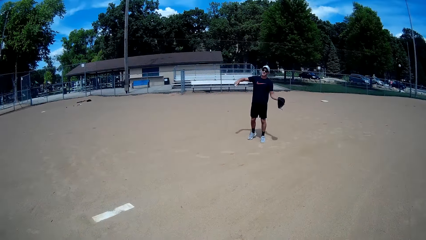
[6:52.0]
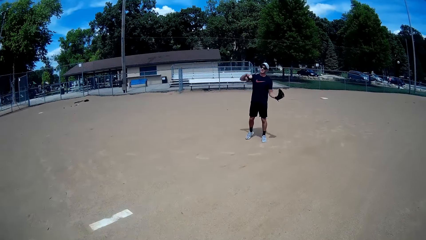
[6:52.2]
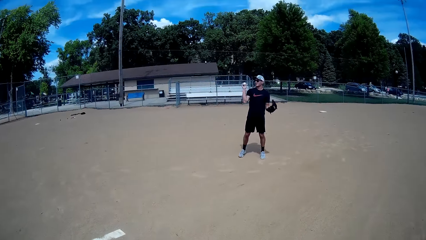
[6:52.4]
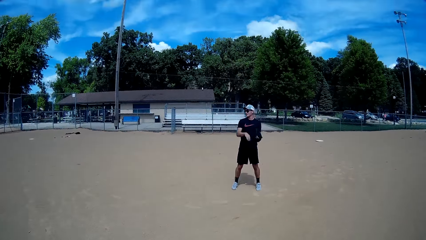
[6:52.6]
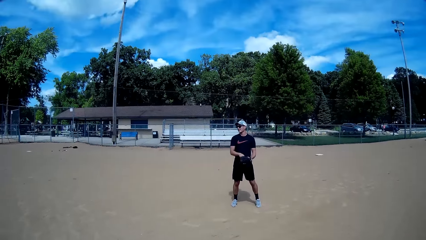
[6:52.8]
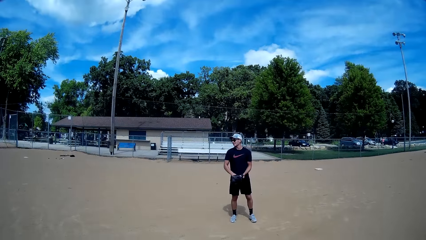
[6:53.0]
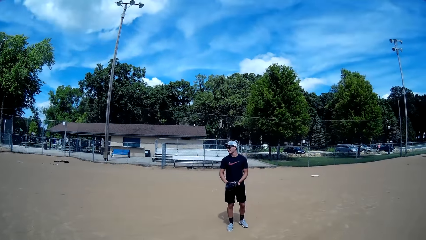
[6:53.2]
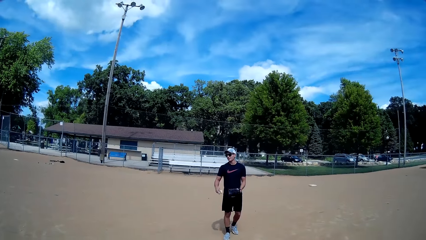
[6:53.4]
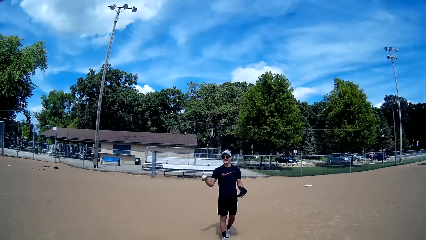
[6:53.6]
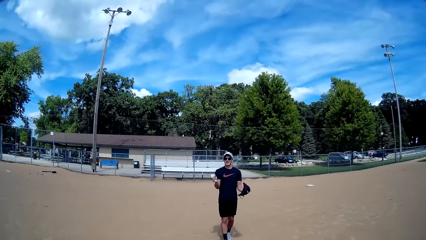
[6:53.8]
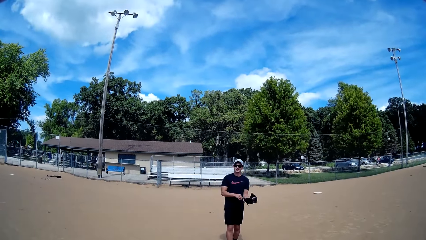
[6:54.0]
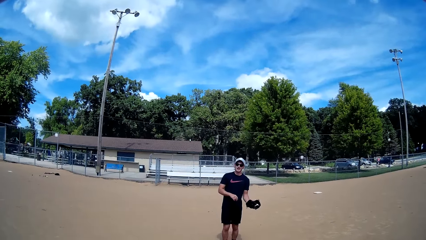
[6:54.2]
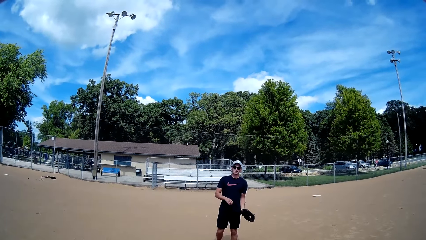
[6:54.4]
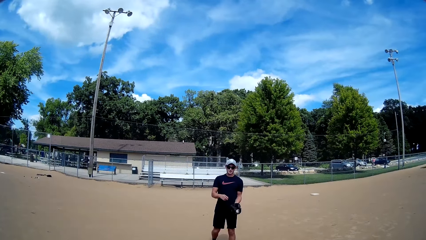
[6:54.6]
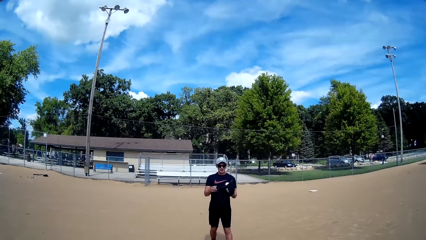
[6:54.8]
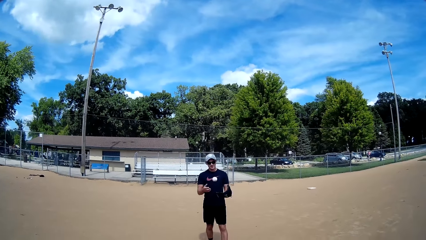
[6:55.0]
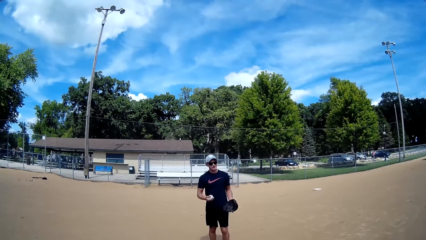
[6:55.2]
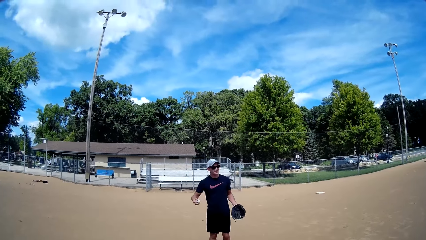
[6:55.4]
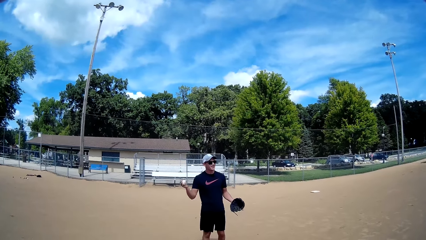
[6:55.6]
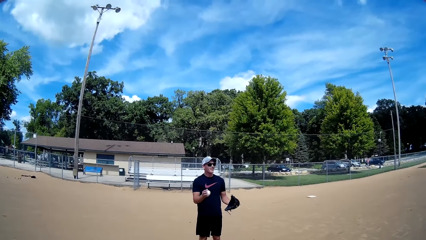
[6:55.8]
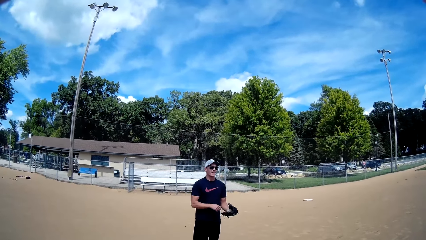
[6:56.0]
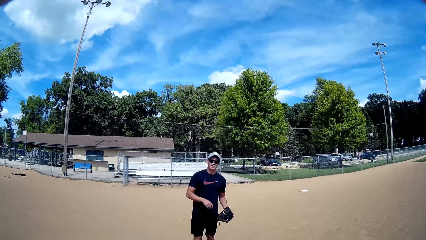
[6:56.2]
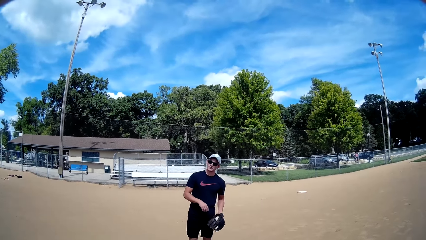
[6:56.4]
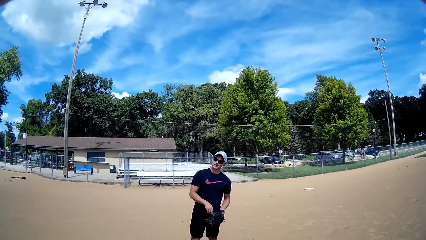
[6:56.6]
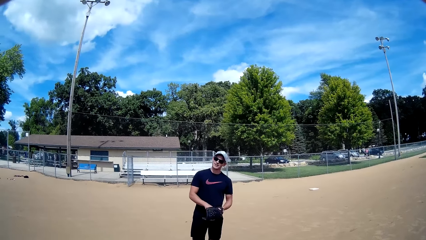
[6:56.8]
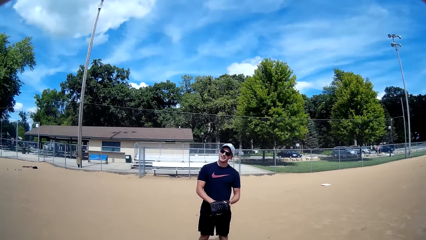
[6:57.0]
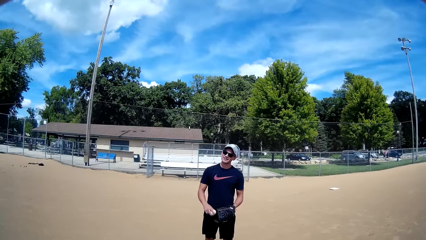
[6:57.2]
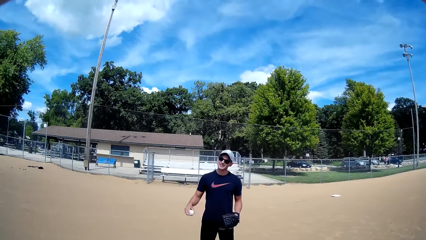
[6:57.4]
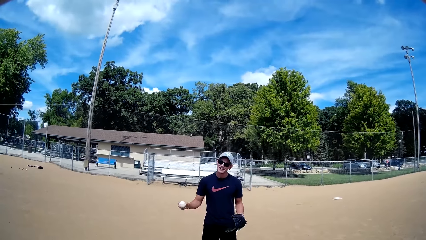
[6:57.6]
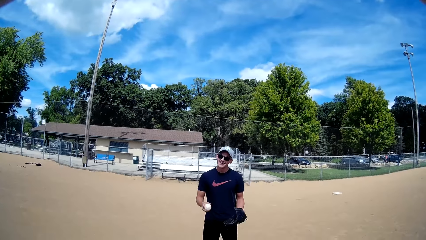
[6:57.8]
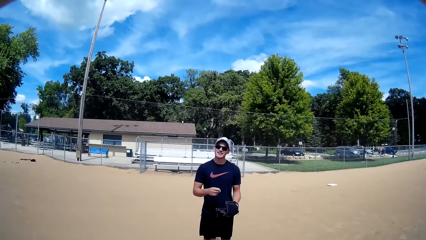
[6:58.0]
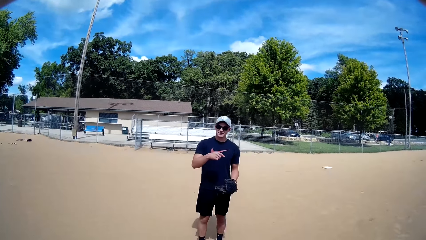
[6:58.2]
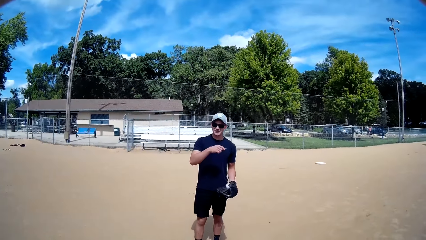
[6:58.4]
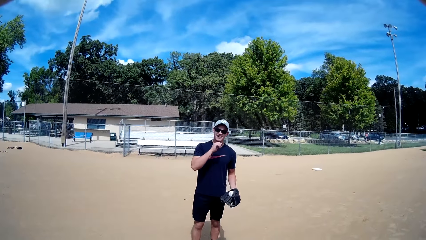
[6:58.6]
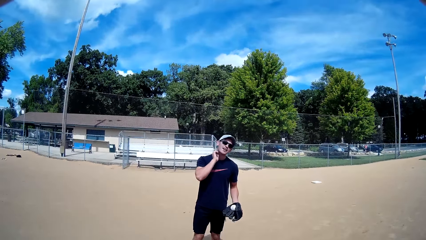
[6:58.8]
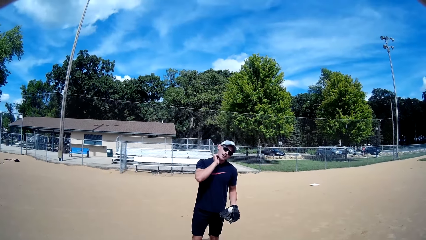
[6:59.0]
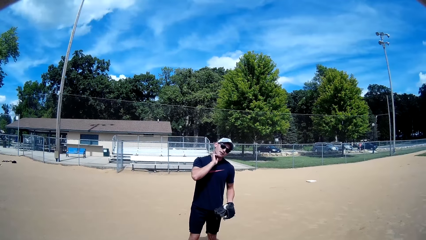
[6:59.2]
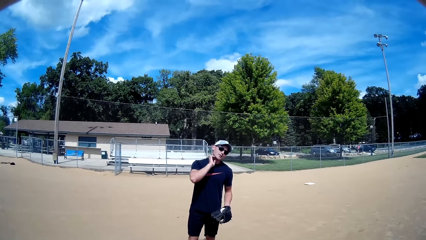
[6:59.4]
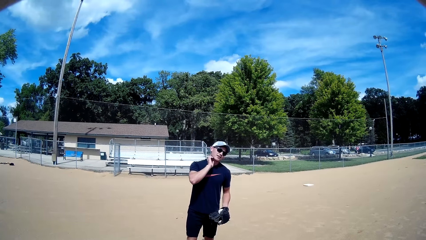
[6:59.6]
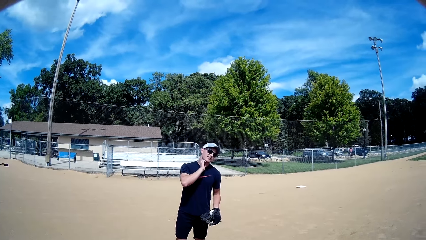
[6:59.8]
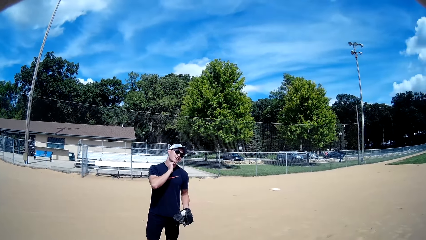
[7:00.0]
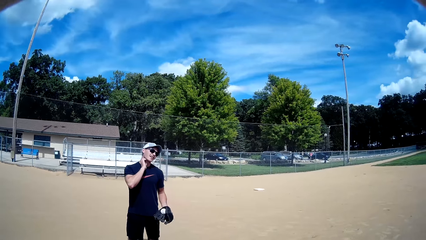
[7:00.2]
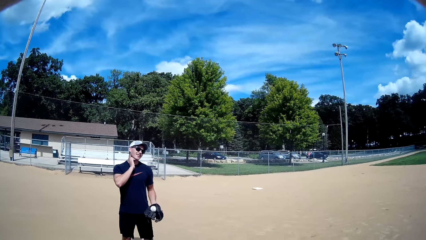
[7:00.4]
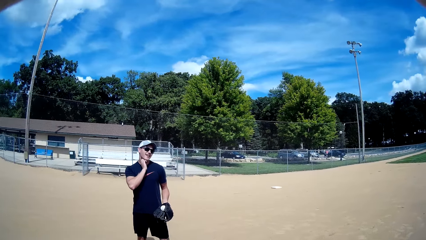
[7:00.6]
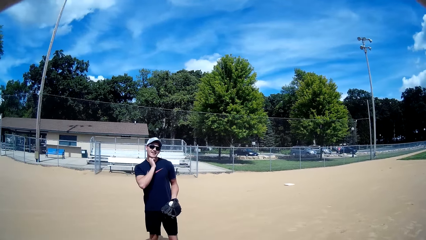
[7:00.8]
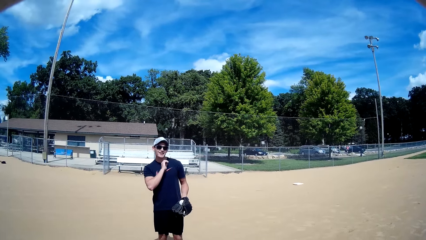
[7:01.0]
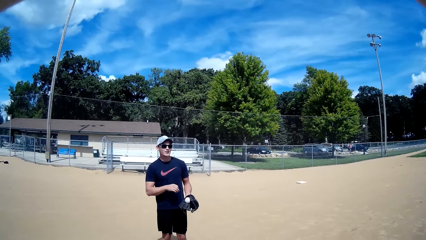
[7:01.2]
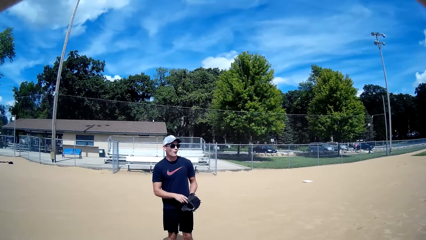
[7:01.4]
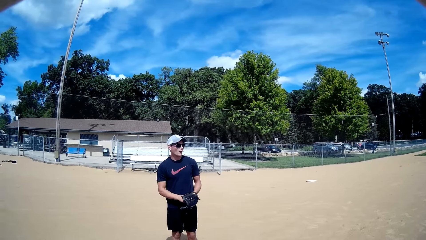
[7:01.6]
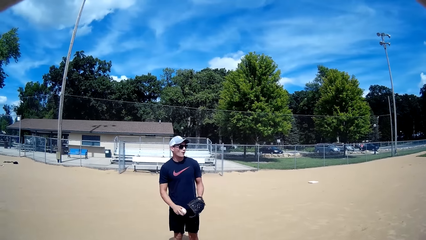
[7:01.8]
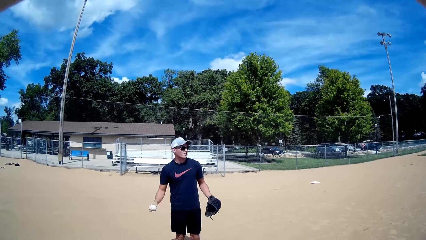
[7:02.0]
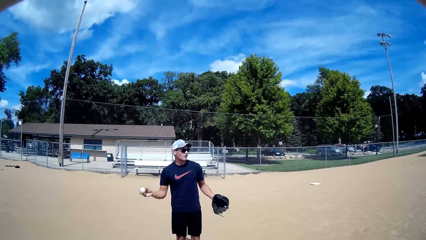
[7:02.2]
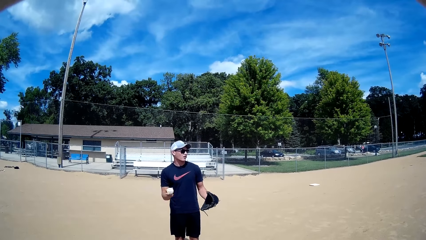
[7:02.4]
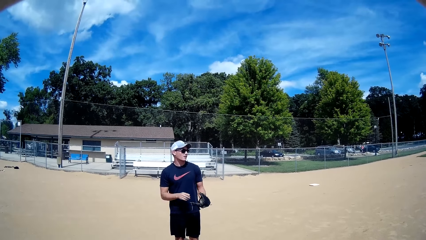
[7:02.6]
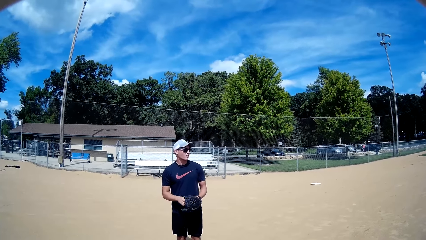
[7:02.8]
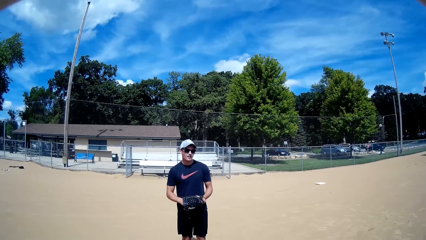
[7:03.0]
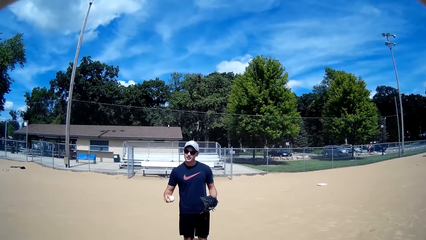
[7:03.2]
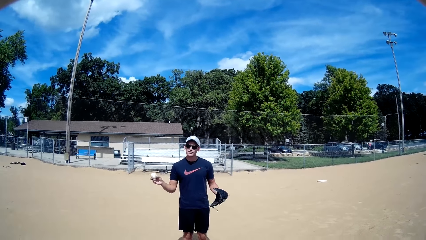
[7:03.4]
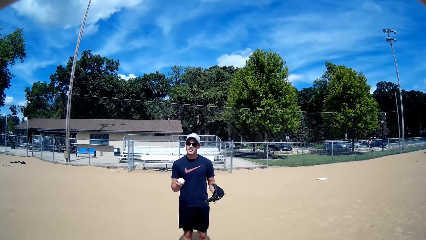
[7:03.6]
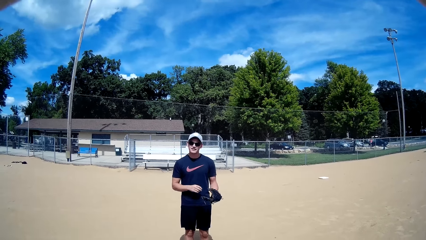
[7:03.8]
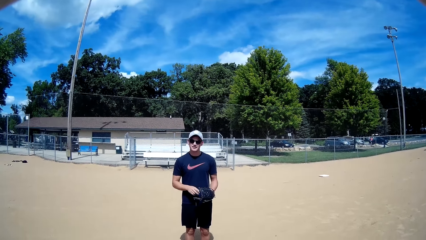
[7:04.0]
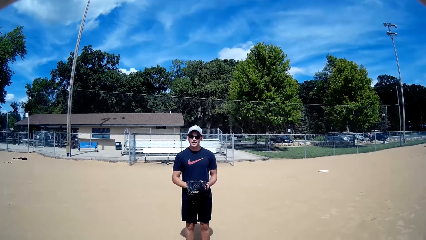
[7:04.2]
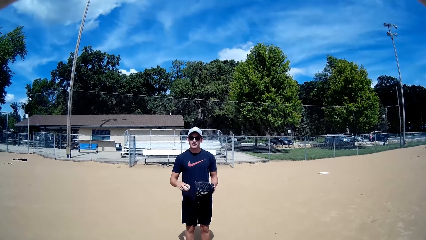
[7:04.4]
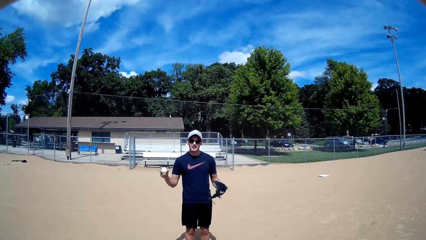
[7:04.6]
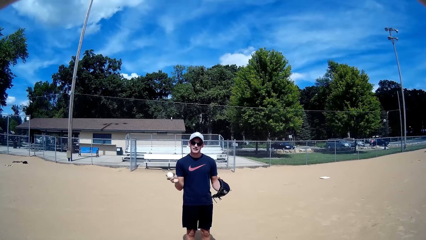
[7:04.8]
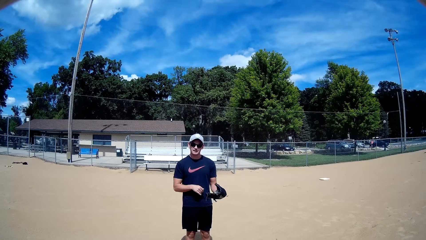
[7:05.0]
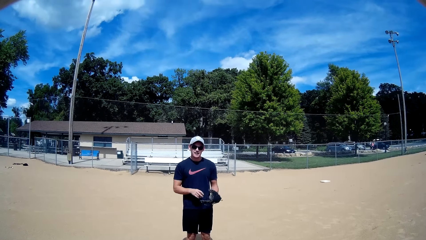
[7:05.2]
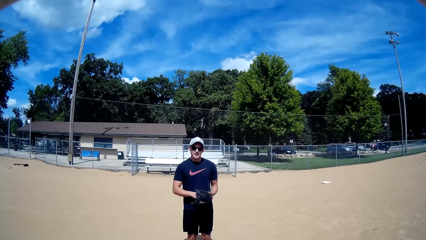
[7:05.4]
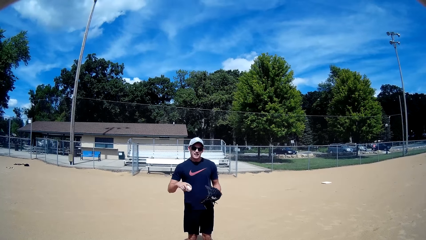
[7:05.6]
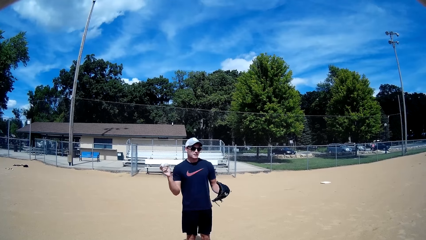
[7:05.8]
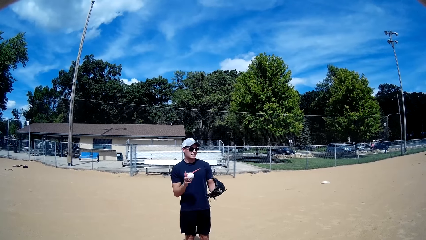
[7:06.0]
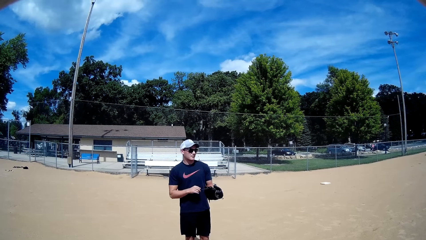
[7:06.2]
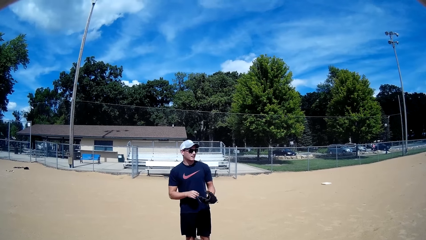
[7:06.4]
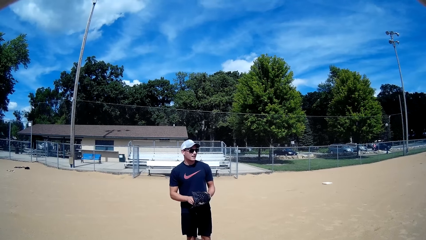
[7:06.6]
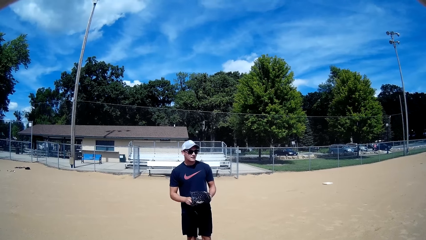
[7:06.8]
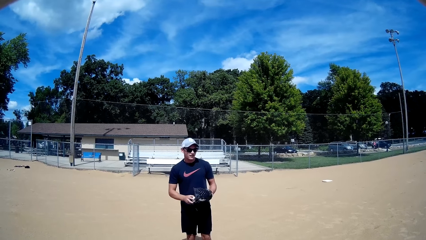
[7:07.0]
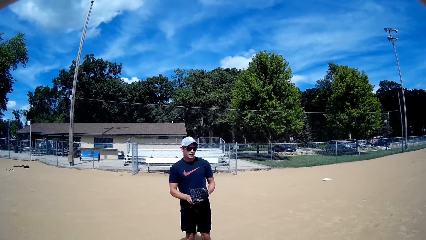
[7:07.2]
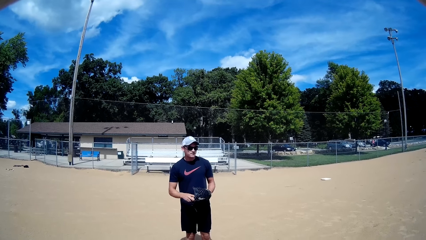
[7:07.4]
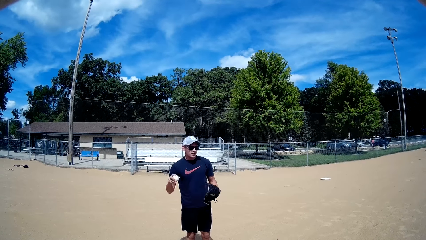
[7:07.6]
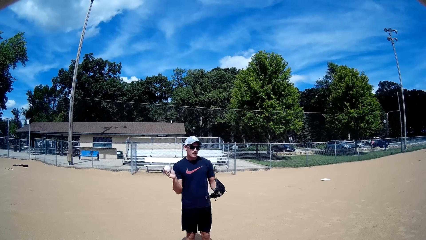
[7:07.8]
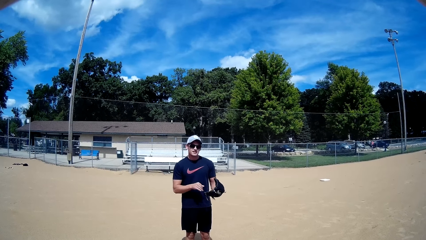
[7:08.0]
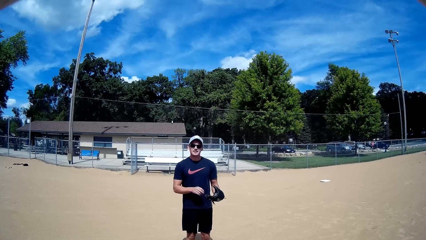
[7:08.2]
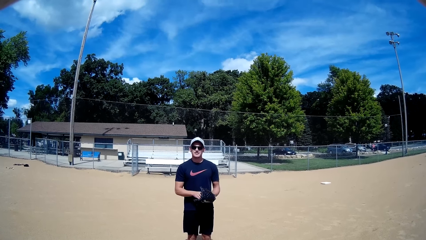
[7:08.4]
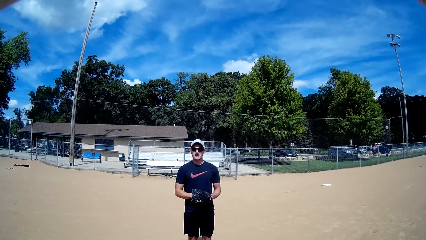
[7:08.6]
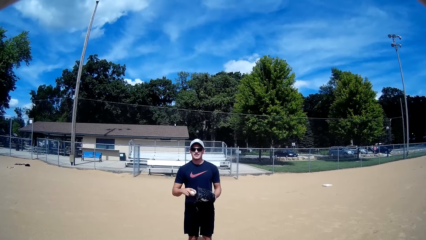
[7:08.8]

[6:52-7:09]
A man moves around. The man passes the ball to the left hand, passes the ball to the right hand, passes the ball to the left hand, passes the ball to the right hand and passes the ball to the left hand. The man touches the neck. The man steps backward. The man passes the ball to the right hand, passes the ball to the left hand, passes the ball to the right hand, passes the ball to the left hand, passes the ball to the right hand, passes the ball to the left hand, passes the ball to the right hand, passes the ball to the left hand, passes the ball to the right hand and passes the ball to the left hand.
